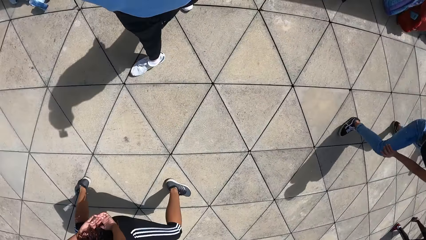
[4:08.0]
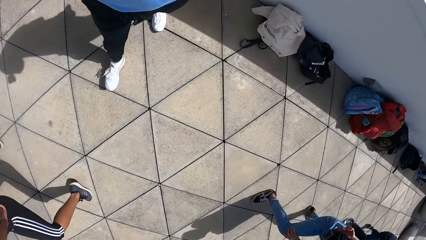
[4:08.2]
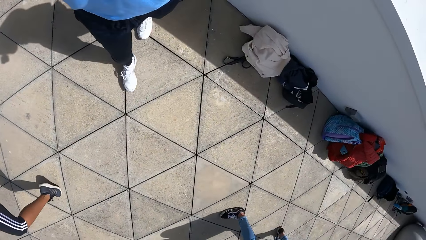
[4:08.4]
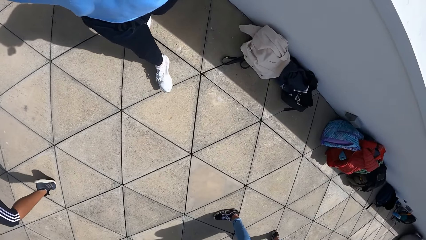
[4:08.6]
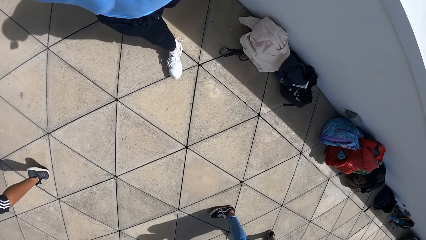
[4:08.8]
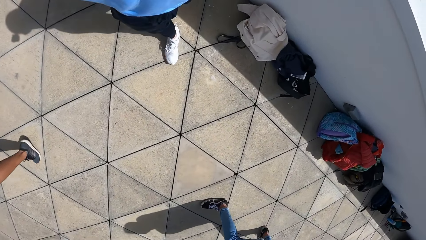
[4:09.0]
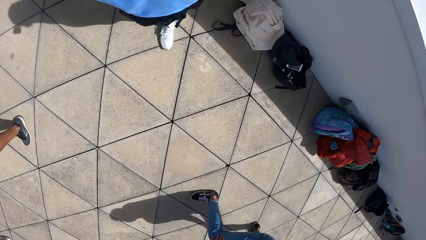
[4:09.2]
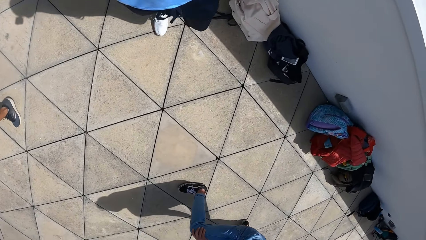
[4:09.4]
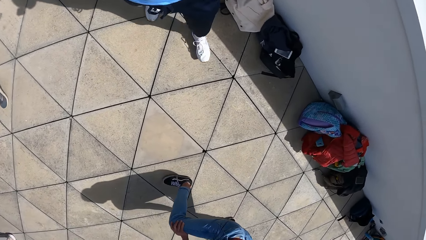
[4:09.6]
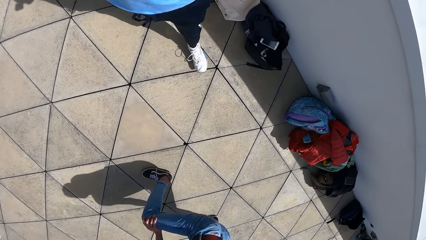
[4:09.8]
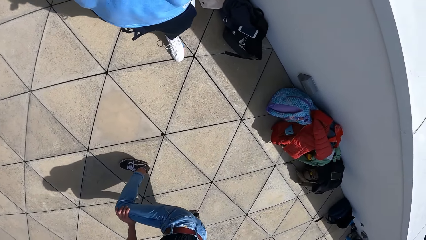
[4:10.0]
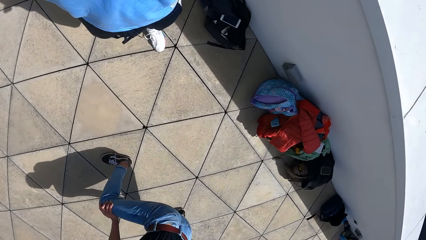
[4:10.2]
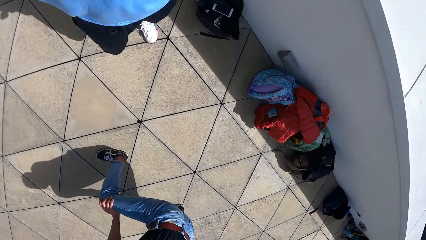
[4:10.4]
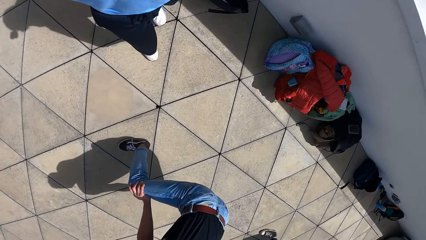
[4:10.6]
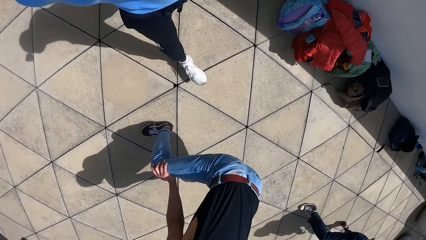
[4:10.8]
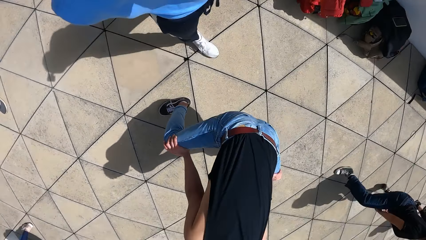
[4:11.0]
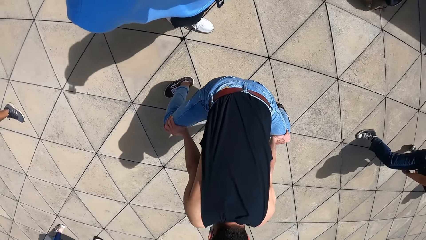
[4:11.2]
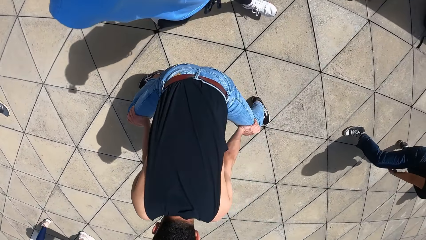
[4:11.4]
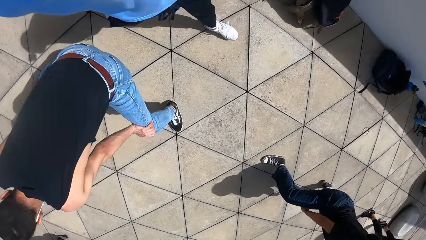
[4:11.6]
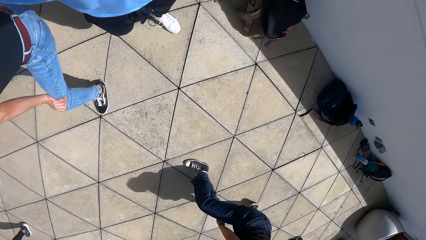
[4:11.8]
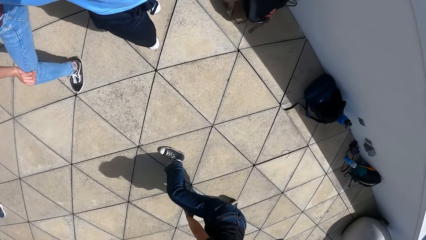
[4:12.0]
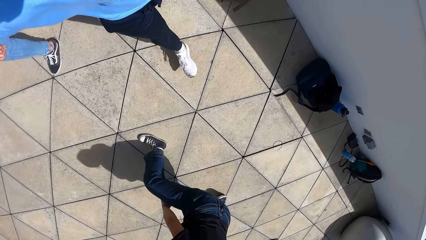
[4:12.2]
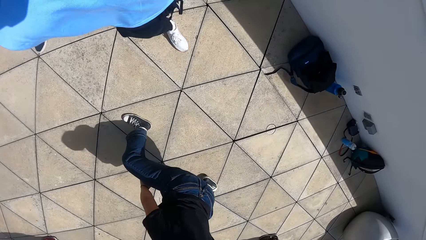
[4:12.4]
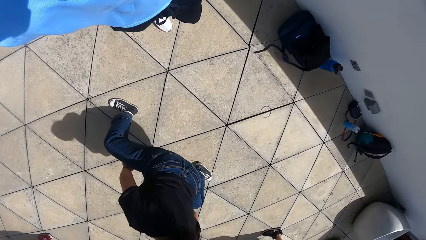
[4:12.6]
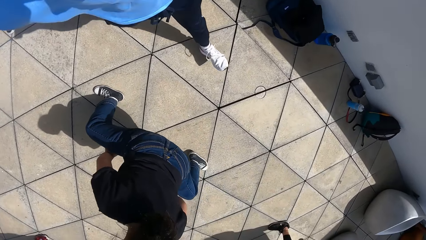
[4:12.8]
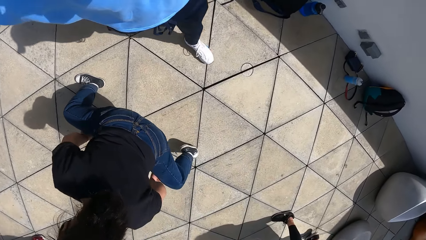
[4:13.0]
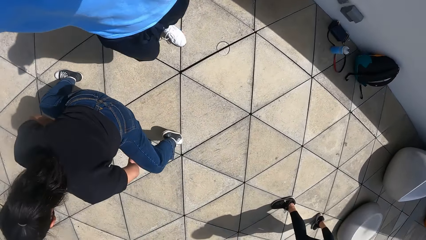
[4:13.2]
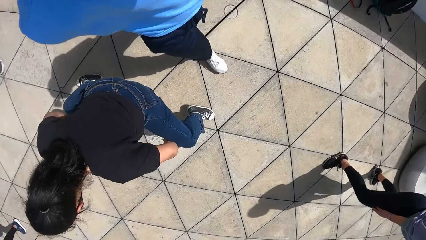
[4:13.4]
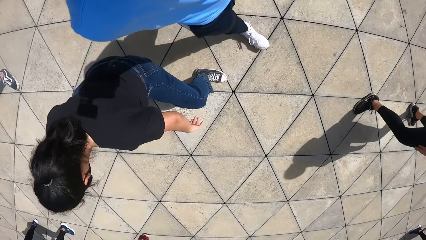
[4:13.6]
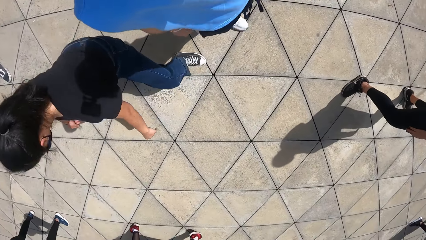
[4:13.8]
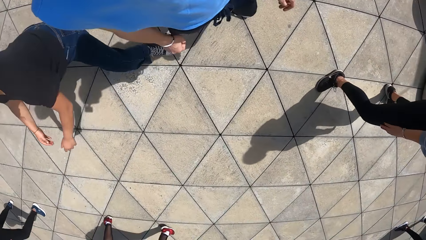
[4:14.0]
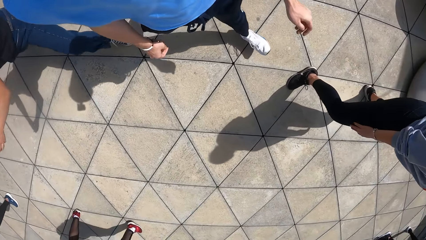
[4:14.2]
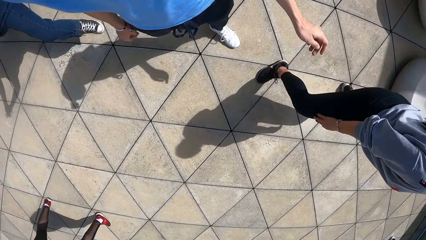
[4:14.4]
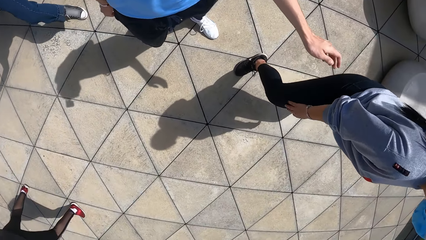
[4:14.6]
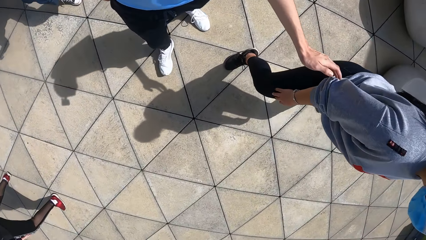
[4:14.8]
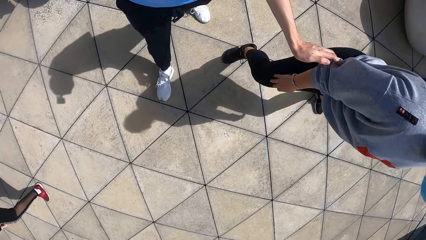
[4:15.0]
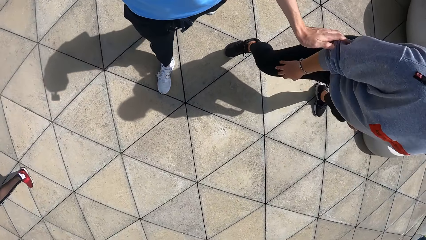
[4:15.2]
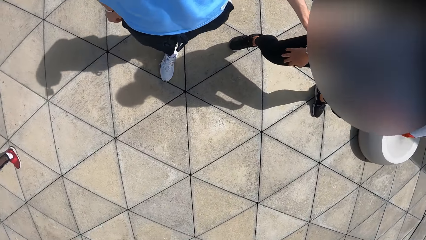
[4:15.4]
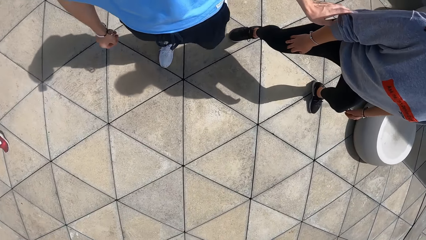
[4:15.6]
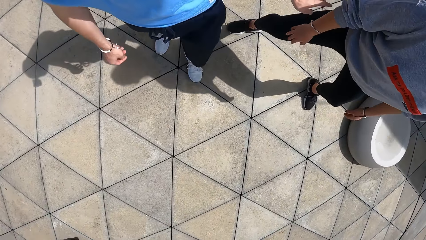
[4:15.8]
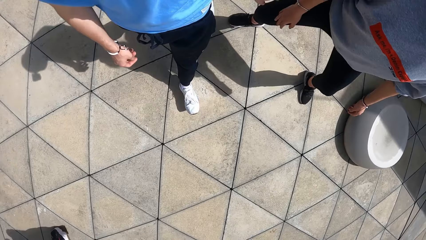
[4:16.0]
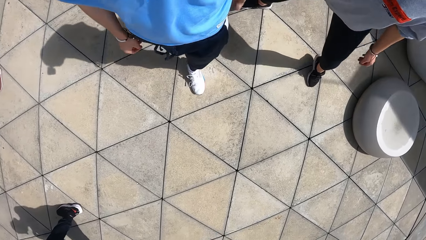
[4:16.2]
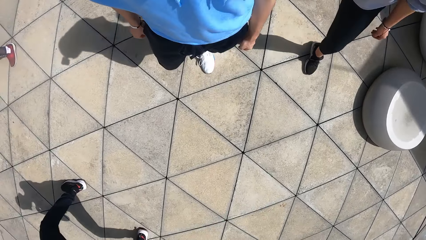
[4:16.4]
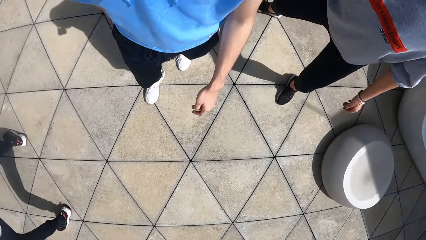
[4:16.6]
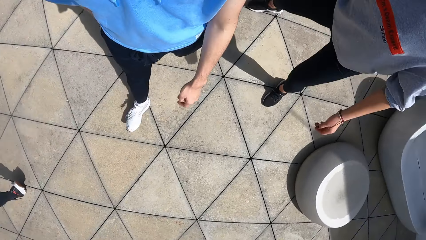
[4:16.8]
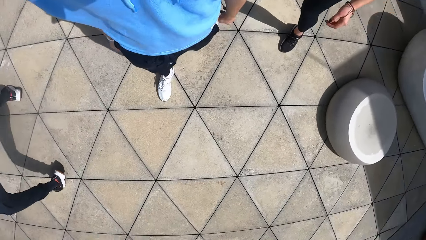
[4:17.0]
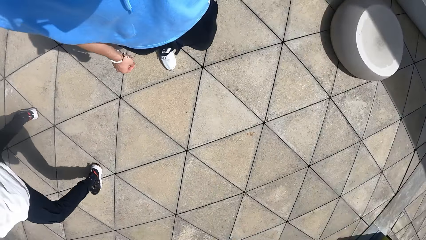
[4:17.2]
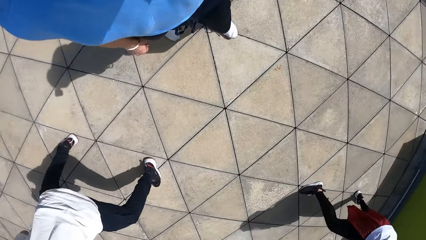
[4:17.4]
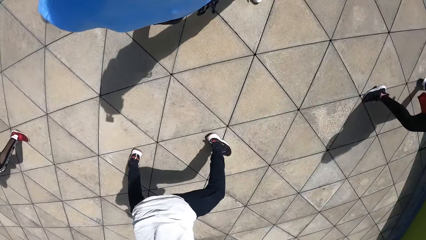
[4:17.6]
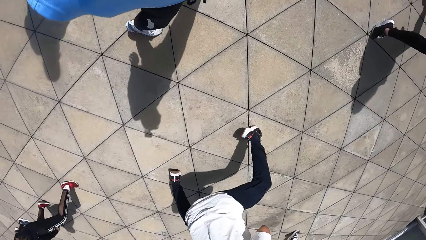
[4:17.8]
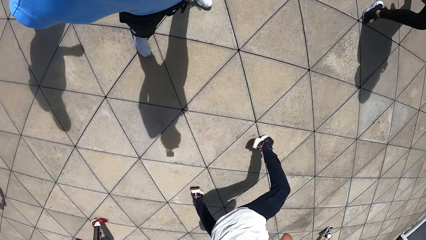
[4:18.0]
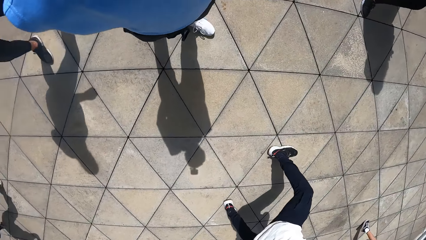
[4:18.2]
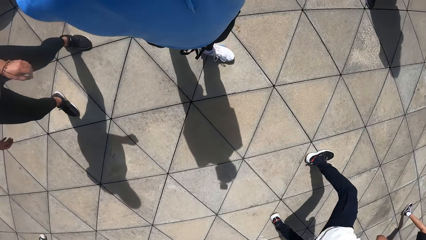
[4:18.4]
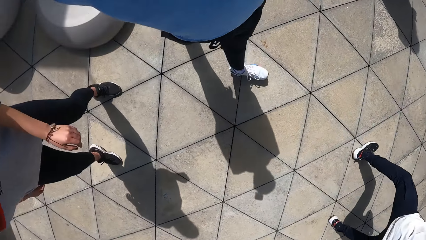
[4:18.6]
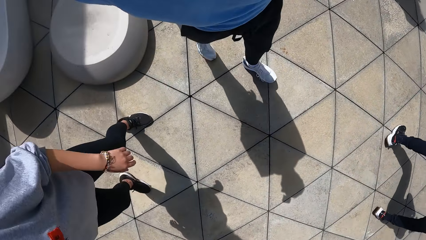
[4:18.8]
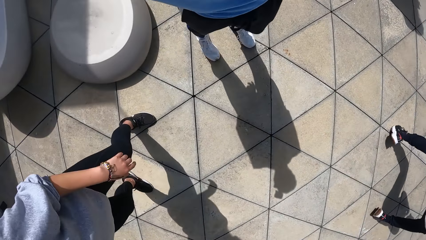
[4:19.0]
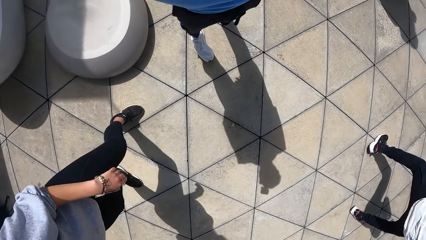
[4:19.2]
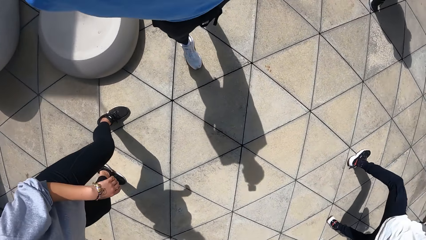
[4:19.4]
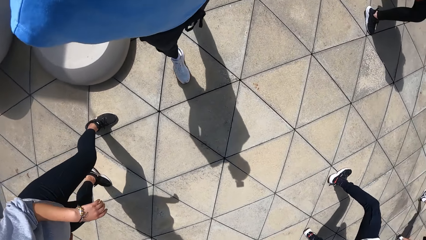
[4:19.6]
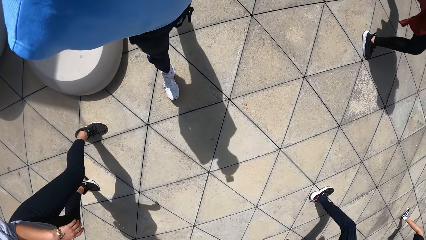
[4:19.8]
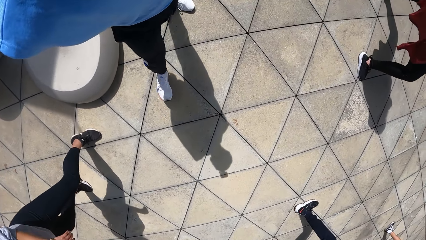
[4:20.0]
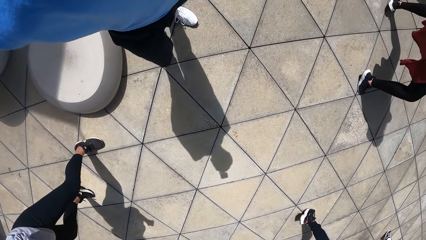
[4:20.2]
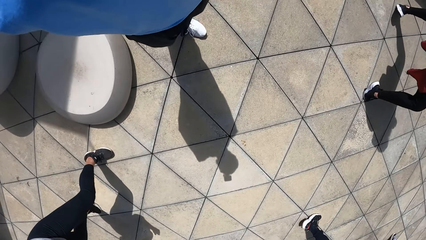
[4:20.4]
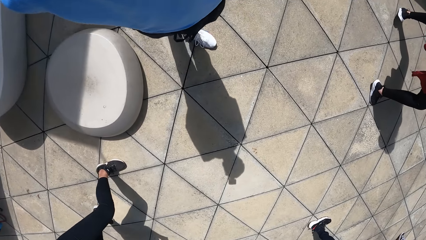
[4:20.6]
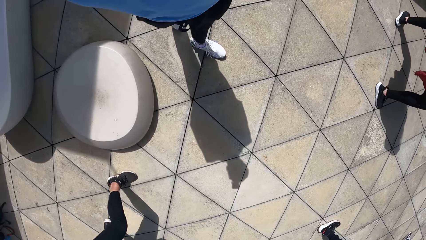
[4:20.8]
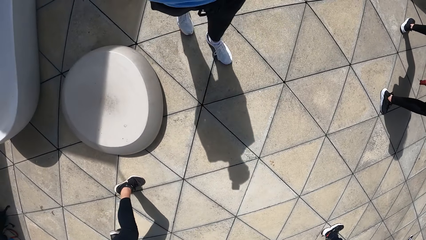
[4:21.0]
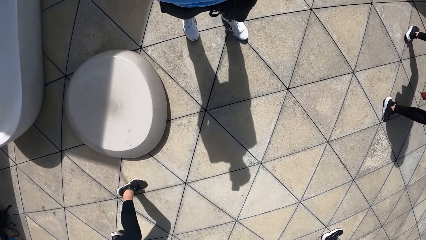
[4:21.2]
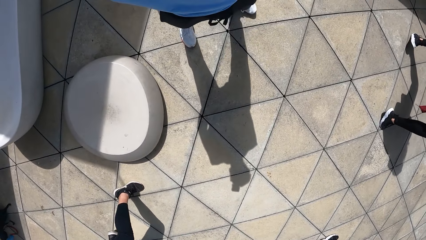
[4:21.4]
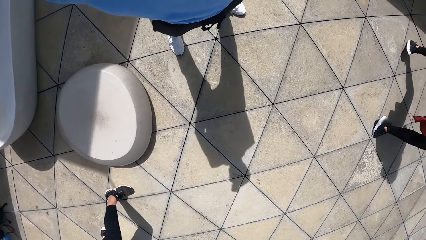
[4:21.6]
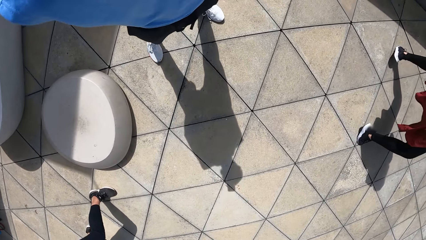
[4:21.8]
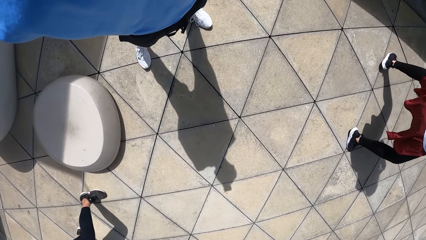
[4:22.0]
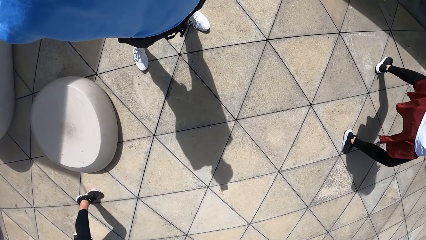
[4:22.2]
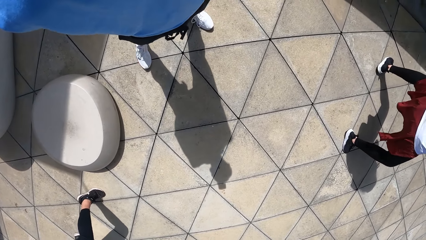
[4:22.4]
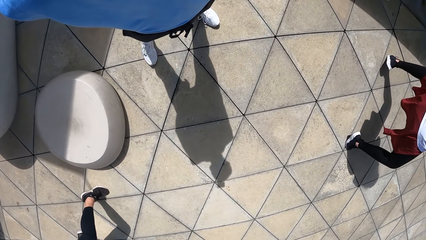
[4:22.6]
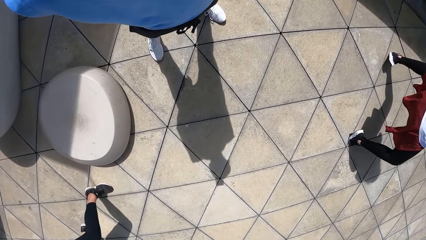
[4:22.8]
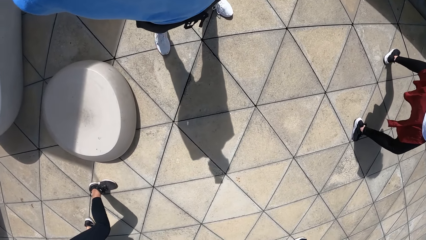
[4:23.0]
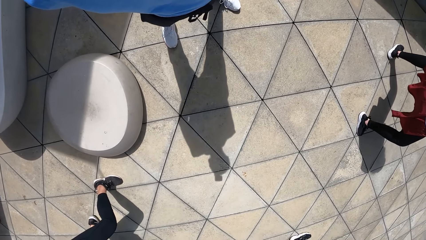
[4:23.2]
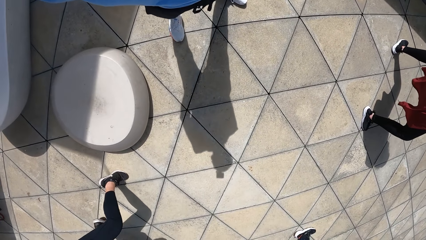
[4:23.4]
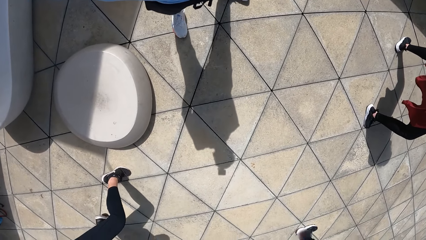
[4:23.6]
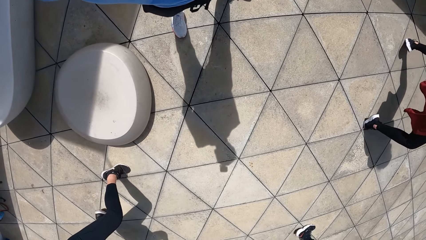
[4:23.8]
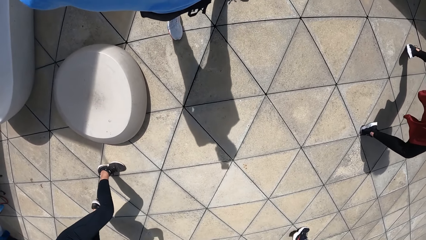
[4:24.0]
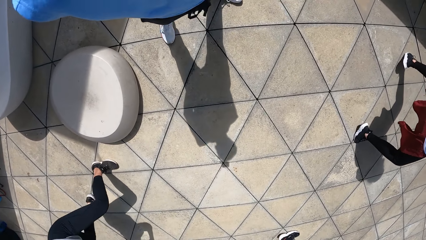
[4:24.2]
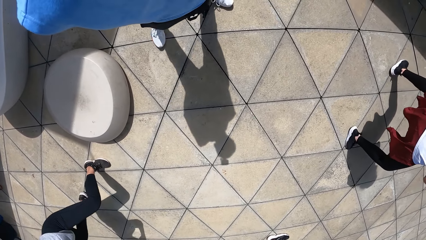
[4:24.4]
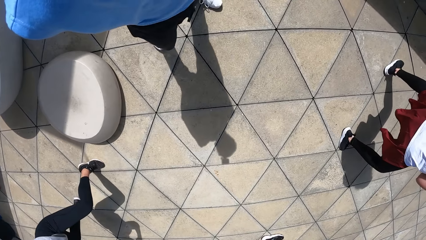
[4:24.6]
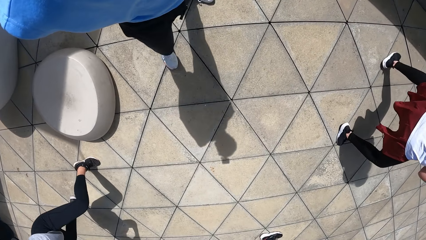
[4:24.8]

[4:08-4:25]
The camera wearer turns. They walk. They touch a woman with their left hand. They walk. They walk backwards. They stop.
